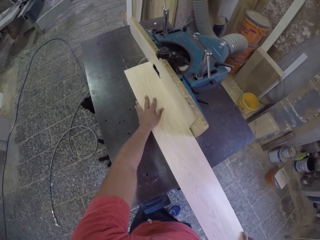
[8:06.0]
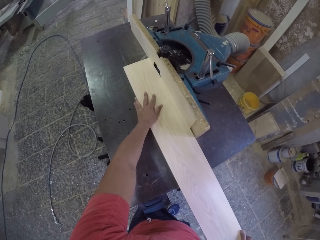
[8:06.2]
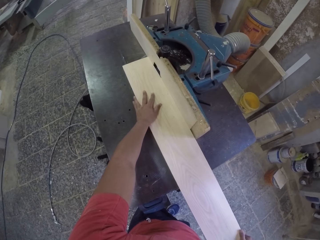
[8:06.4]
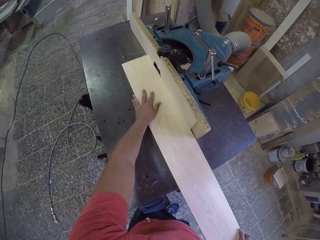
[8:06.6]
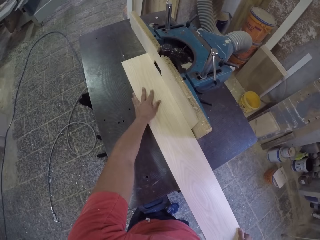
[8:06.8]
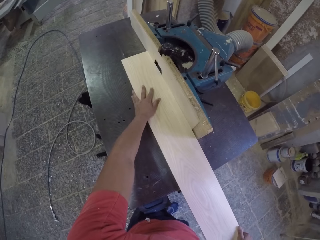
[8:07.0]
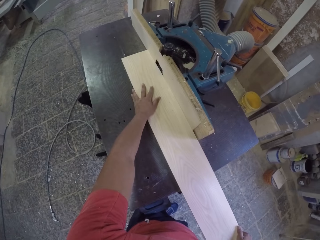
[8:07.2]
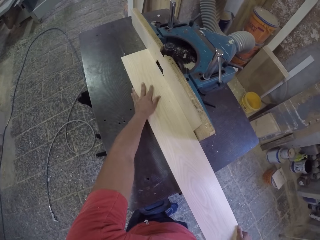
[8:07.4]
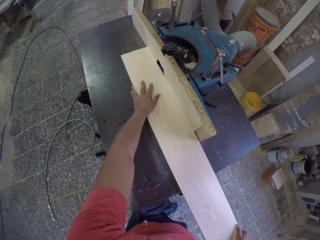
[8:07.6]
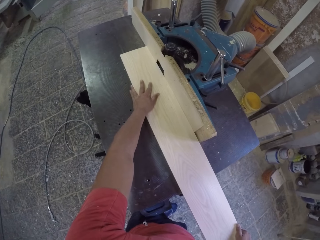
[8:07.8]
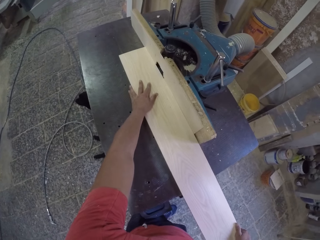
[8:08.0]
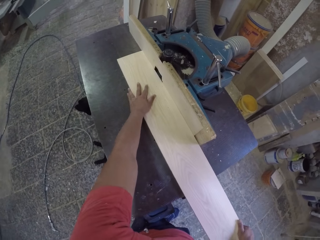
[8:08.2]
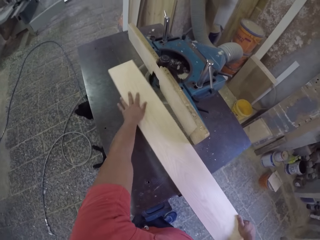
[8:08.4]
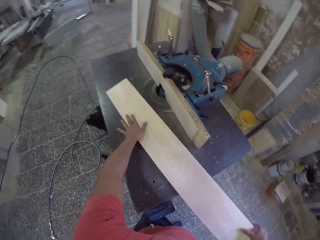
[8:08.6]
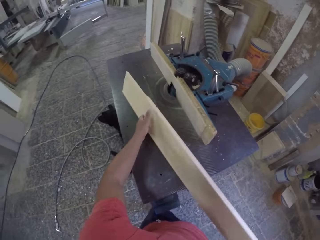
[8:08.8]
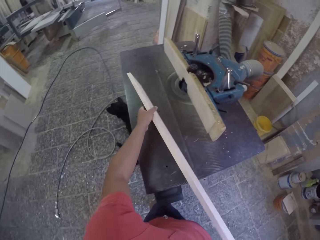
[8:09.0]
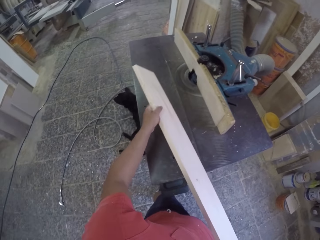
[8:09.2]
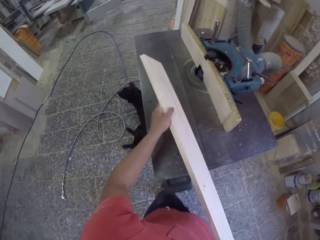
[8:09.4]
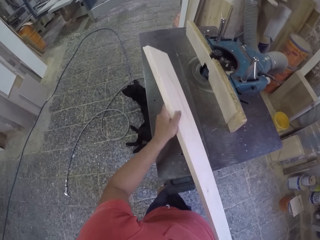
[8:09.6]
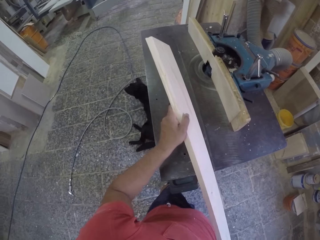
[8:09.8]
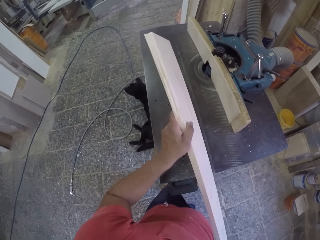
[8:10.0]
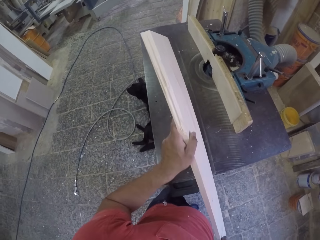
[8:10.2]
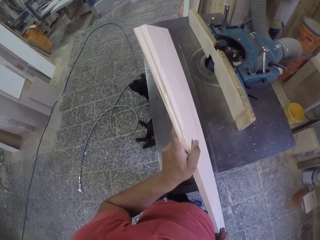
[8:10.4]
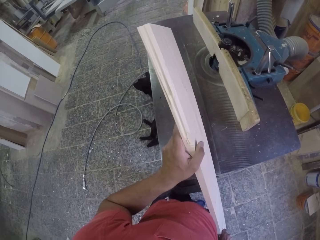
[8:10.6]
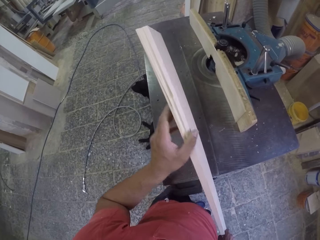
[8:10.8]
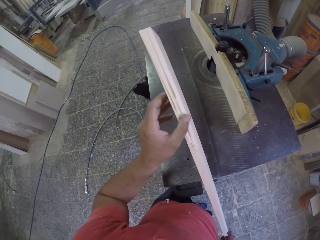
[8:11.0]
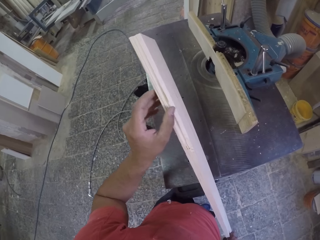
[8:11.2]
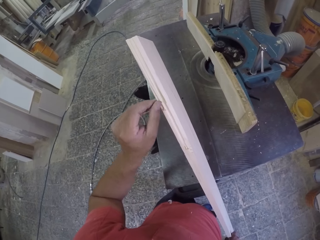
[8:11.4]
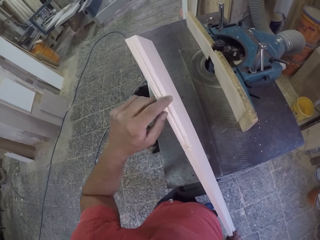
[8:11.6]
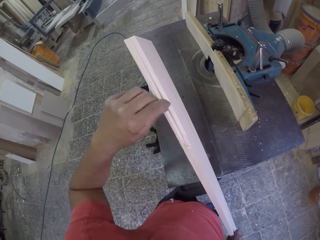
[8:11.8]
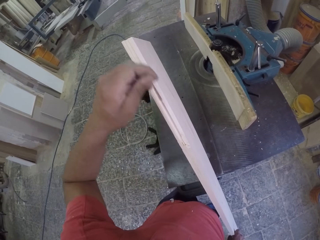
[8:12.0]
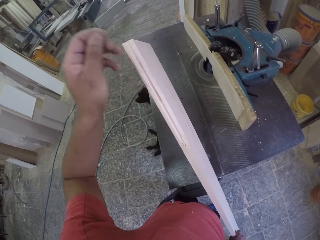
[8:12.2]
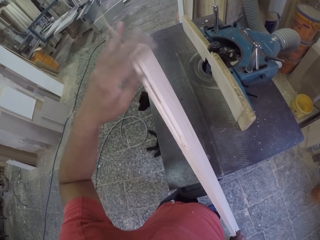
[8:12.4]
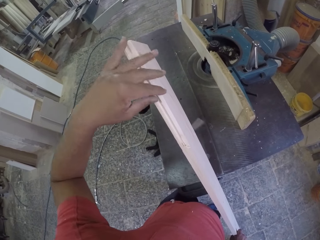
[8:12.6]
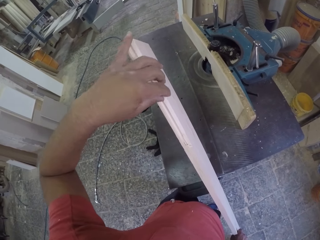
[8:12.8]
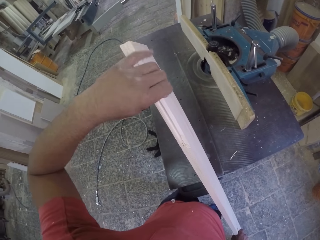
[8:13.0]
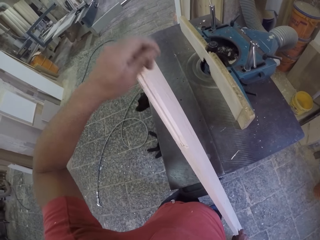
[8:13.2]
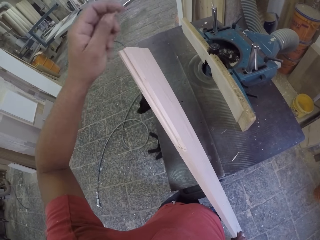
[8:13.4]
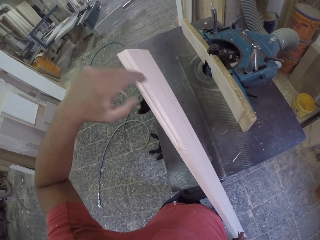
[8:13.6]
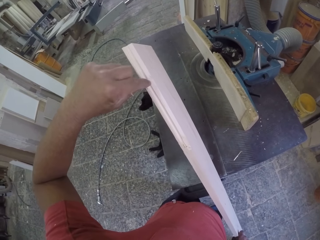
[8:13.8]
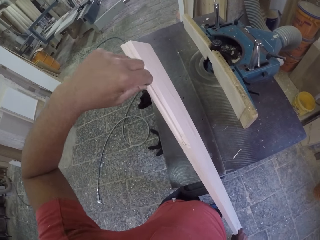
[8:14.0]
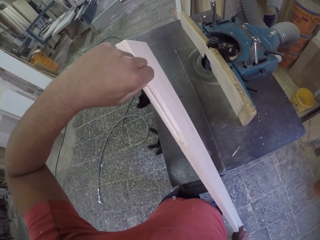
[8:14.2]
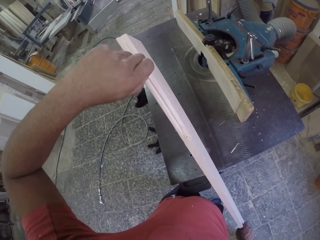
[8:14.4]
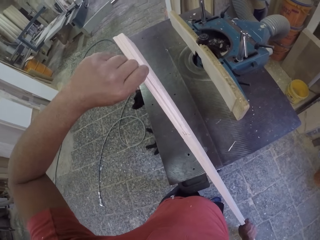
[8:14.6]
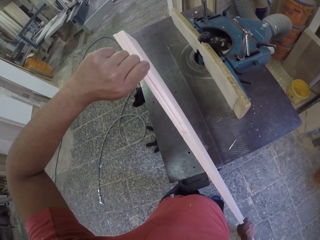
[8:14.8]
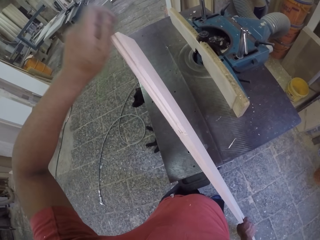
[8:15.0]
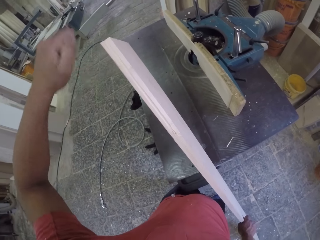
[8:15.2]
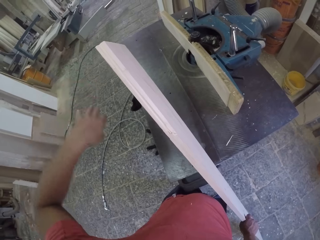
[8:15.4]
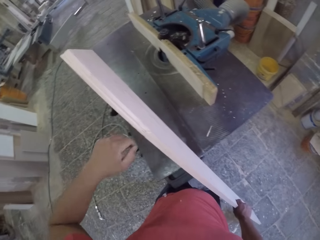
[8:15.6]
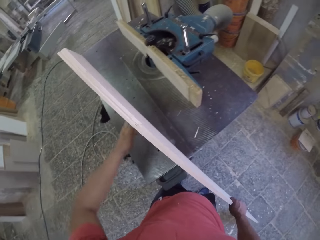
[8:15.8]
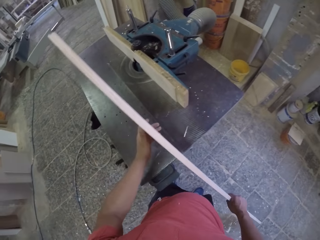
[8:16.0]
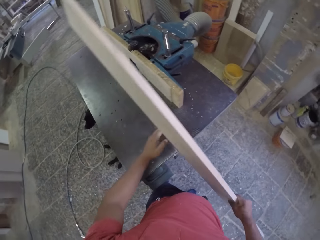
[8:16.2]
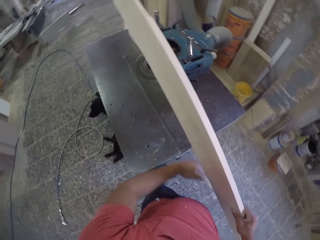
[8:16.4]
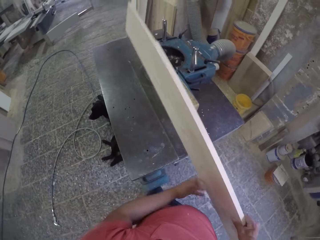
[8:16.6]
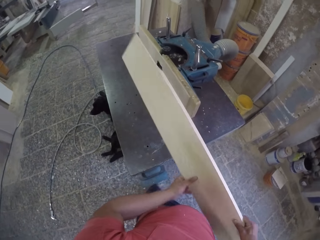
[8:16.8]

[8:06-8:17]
The camera wearer smoothens a piece of wood on a wood cutter. They slide timber on the machine. They adjust the piece of wood on the wood cutter. They rub the piece of wood. They look at the timber. They adjust the piece of wood on the wood cutter.

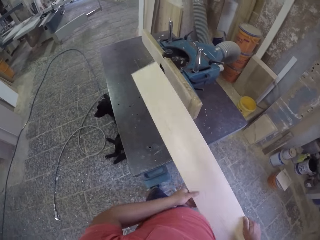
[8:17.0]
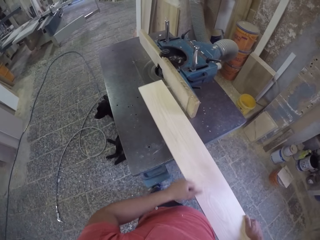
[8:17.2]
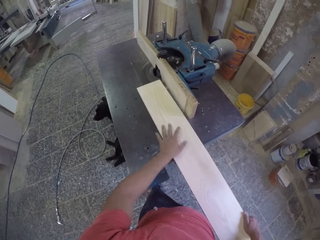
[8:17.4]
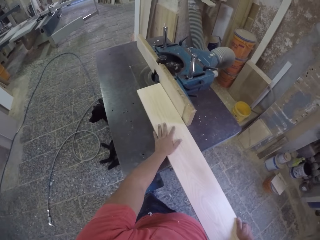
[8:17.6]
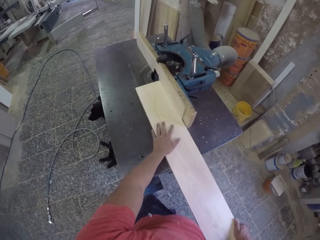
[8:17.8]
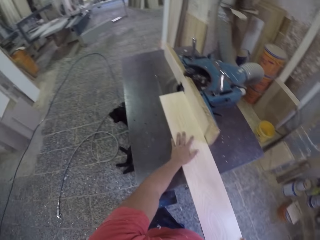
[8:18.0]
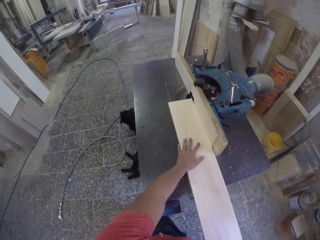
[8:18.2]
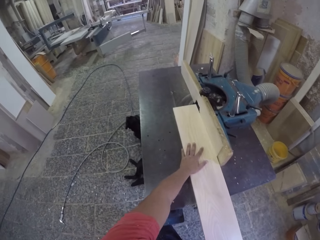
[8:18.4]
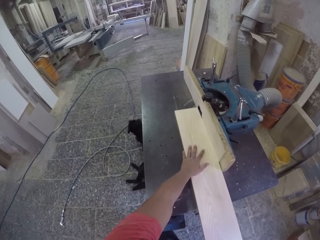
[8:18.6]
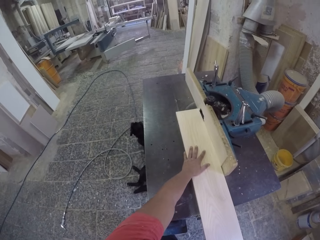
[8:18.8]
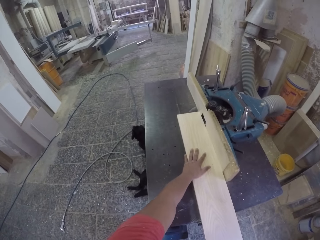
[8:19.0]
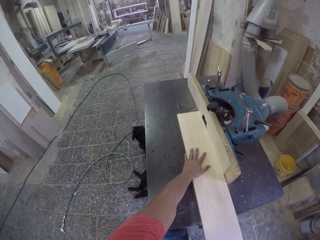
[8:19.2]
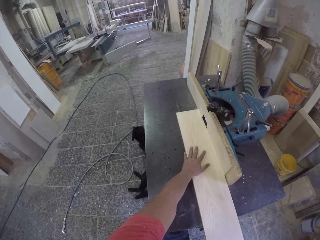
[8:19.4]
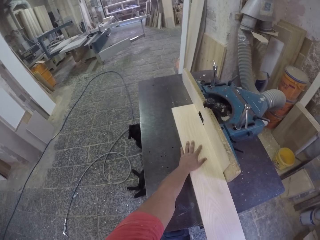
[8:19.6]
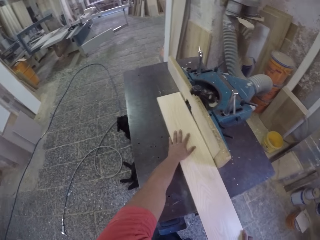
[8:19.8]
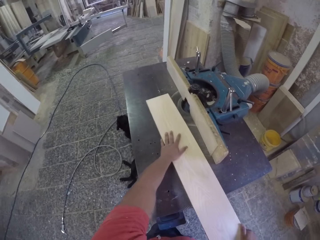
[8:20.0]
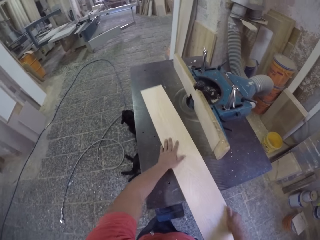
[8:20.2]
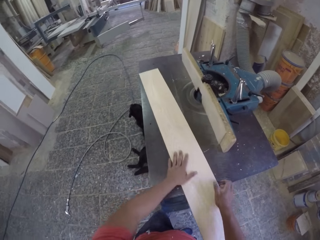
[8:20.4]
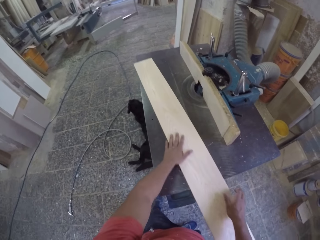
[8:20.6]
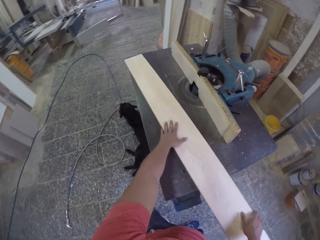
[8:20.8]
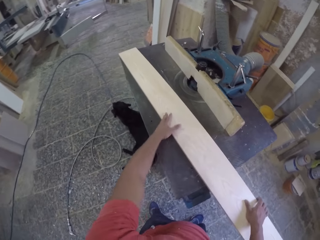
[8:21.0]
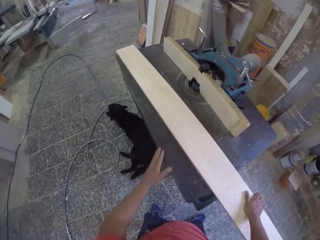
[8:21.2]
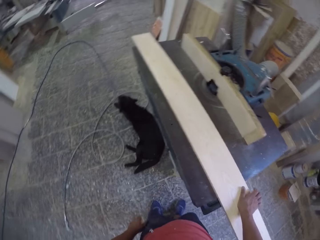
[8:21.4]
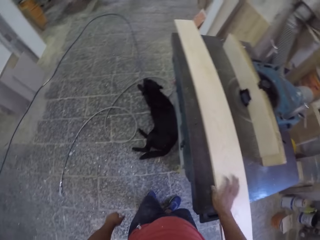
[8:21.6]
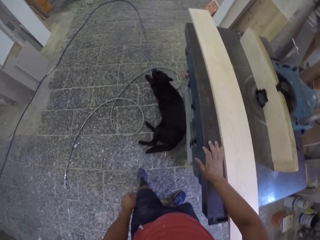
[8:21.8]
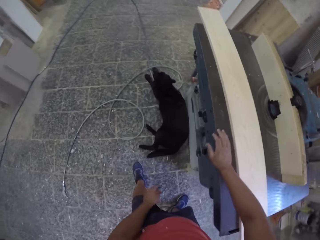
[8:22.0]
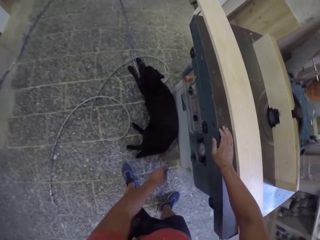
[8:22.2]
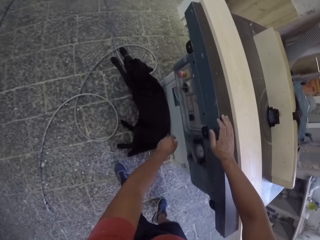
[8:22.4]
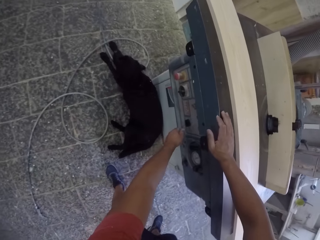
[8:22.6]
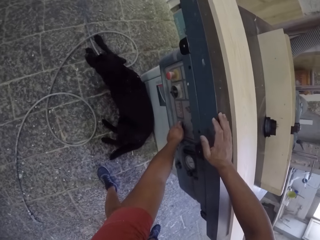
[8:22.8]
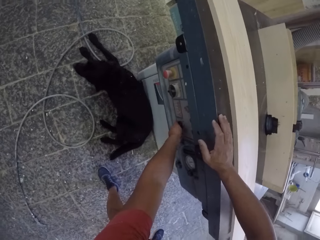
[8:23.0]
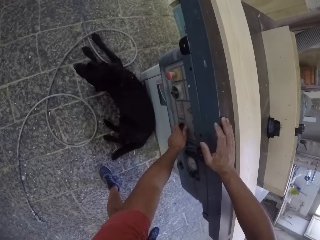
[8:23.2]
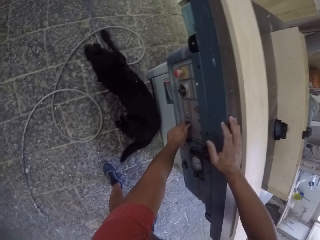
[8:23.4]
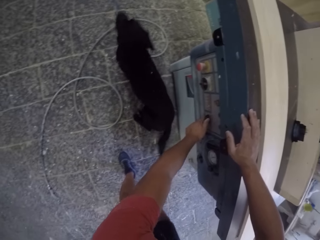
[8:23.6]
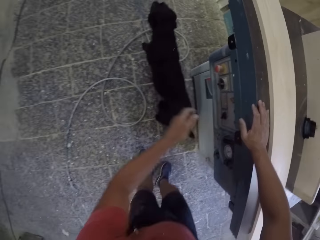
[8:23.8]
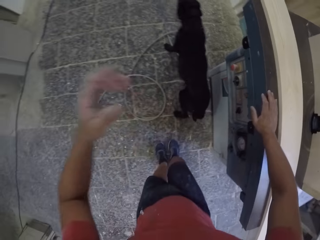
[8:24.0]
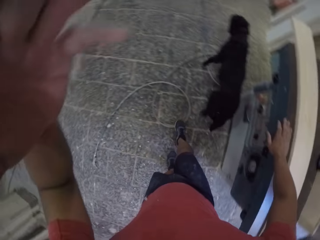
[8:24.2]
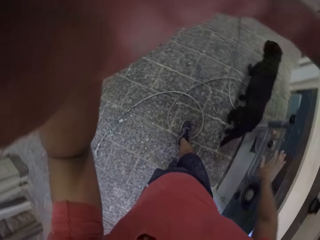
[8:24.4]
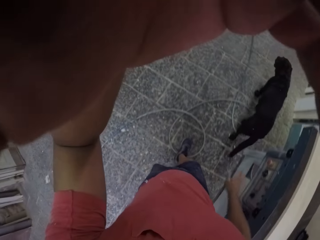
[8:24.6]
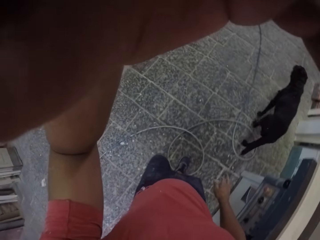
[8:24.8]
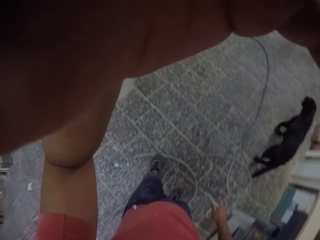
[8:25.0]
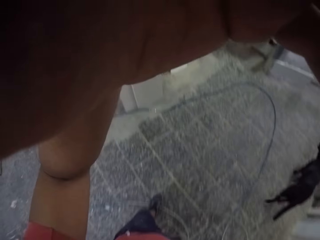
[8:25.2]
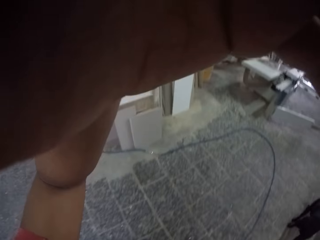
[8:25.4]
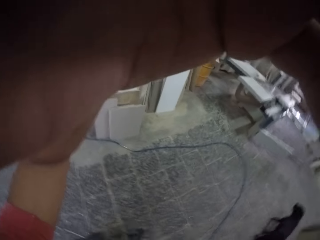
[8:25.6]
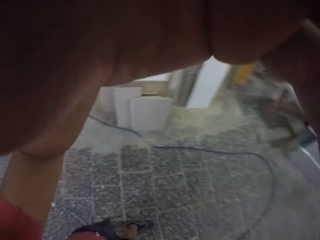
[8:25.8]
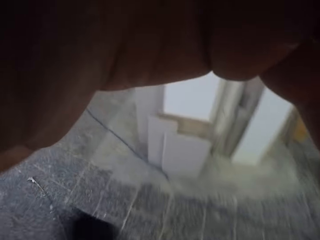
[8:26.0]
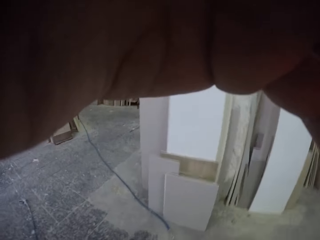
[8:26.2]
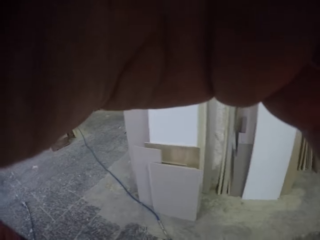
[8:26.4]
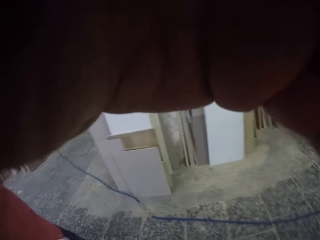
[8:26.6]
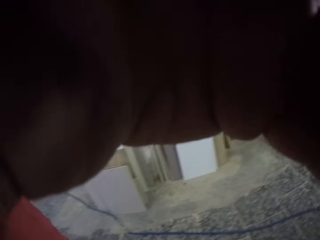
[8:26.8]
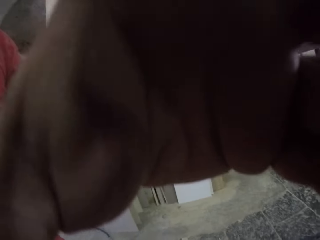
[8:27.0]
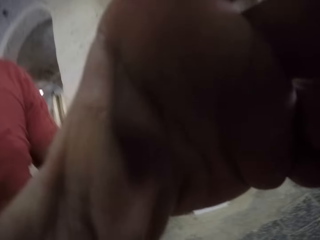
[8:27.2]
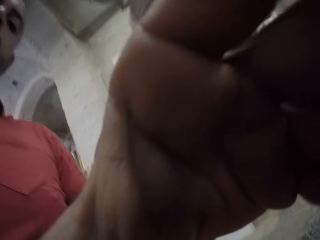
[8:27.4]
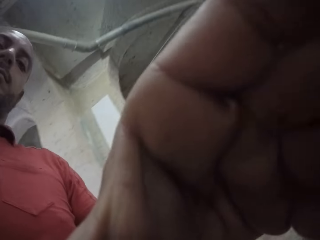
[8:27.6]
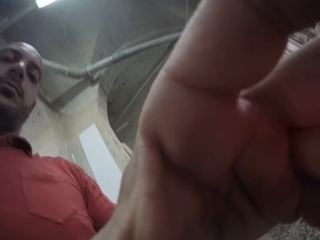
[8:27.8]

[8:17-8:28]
The camera wearer puts down a piece of wood on a wood cutter. They smoothen the piece of wood on the wood cutter. They slide timber on the machine. They adjust the piece of wood on the wood cutter. They put down the piece of wood on the wood cutter. They turn off the wood cutter. They adjust a camera. They walk around a garage.
